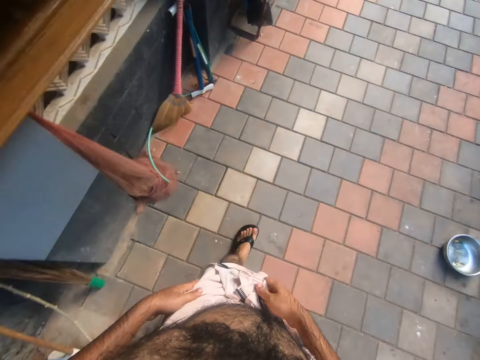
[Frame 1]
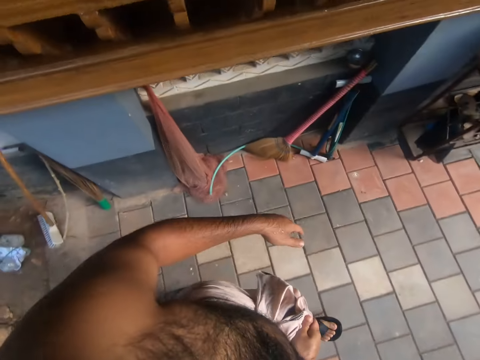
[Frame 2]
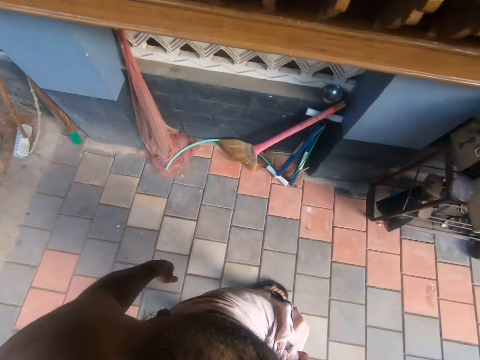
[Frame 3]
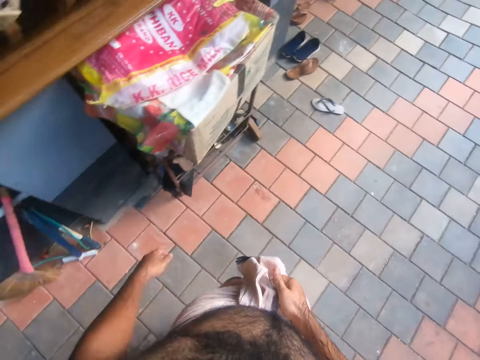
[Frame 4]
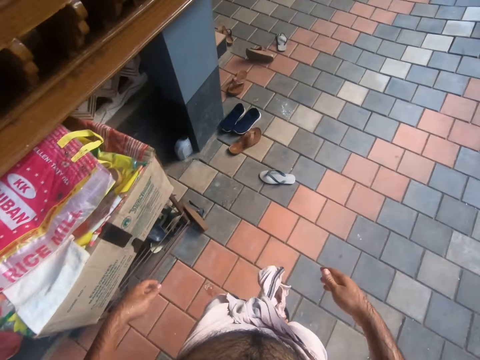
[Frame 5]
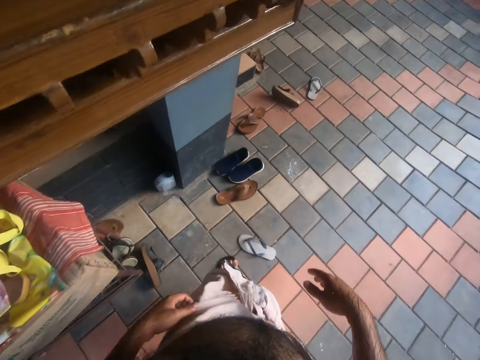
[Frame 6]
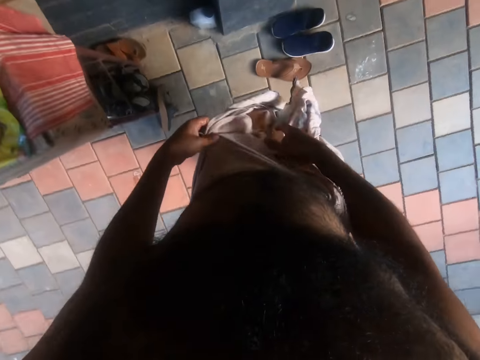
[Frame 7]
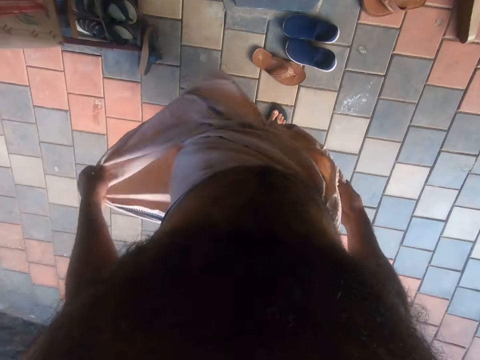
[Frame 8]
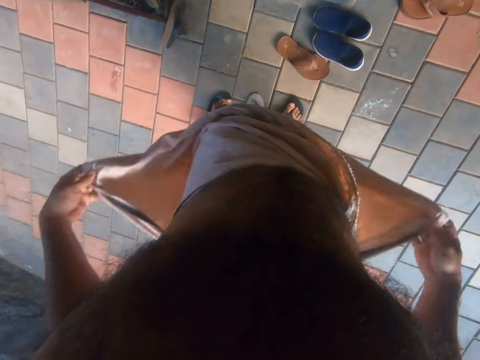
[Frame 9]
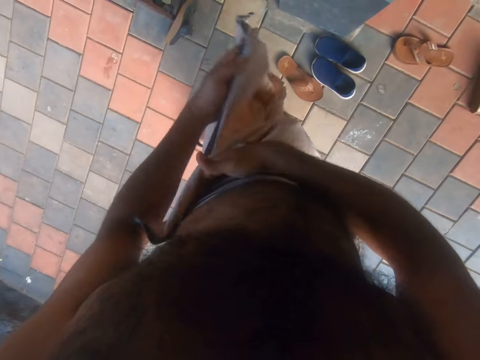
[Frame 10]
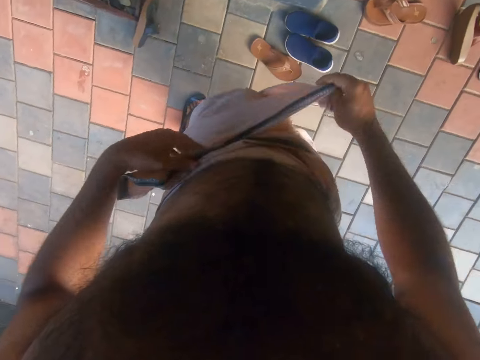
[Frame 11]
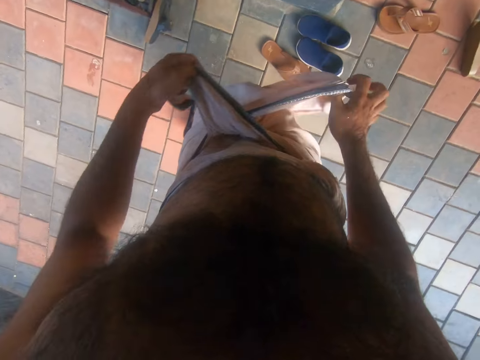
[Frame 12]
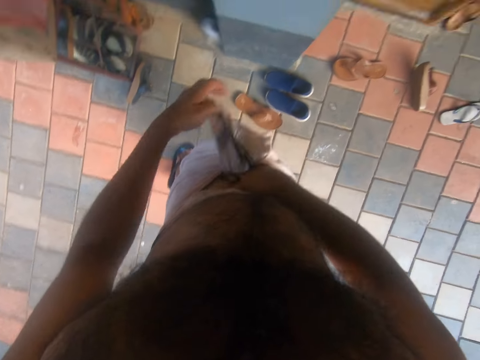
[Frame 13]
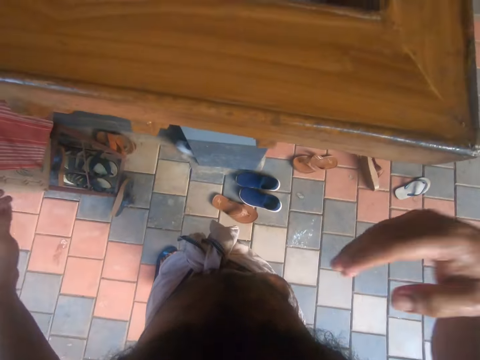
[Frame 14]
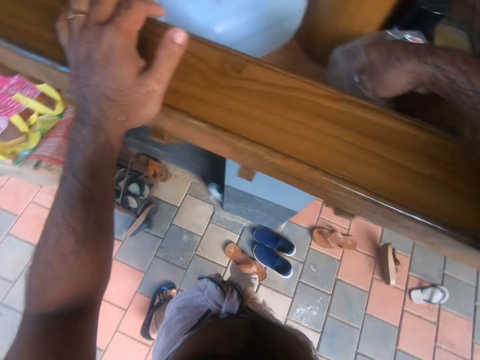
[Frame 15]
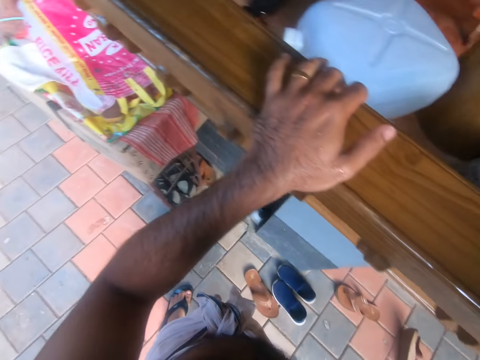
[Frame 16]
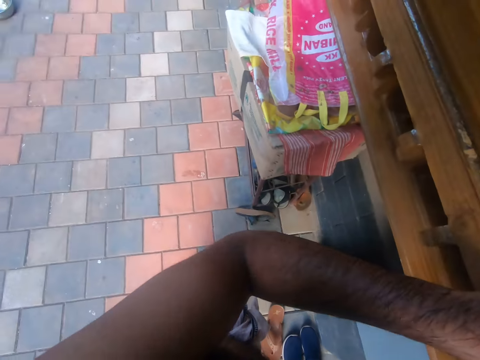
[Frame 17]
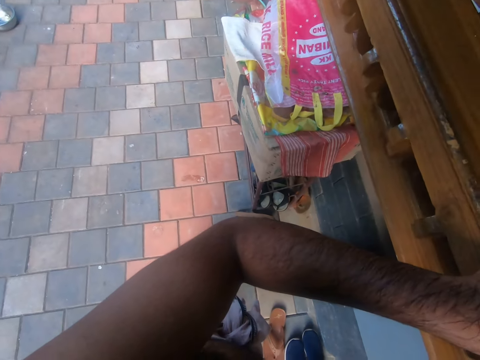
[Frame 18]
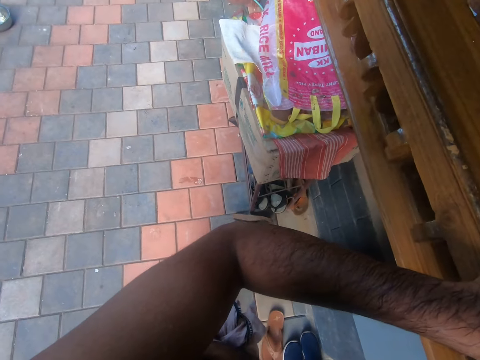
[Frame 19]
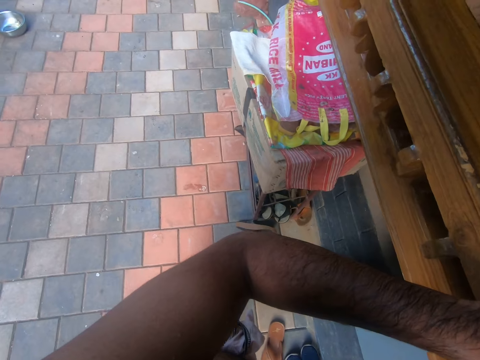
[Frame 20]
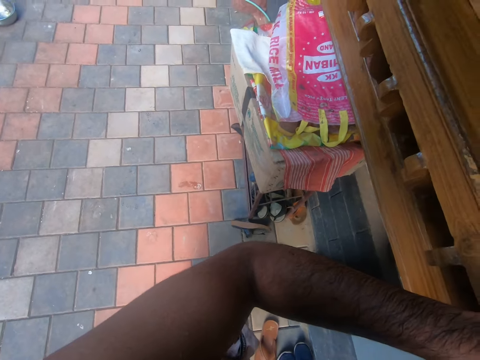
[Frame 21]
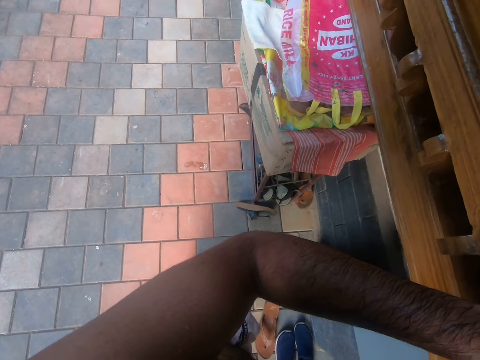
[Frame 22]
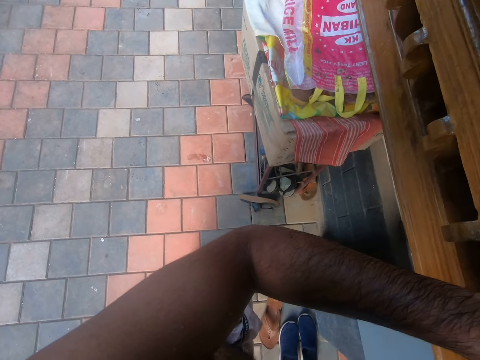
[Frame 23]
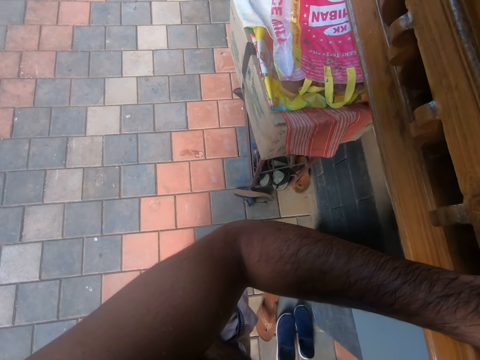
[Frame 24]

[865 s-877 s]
The camera wearer folds the cloth in his waist. He ties his cloth. He picks up something from the packet. He touches the polythene paper.

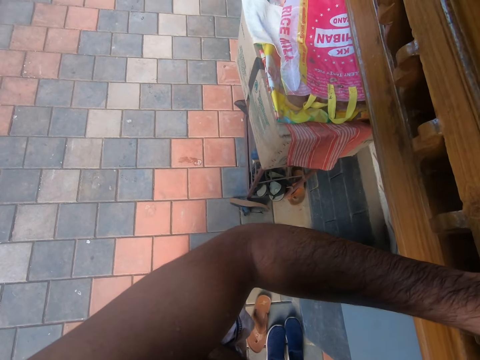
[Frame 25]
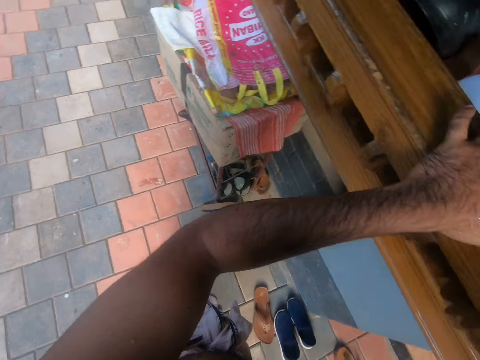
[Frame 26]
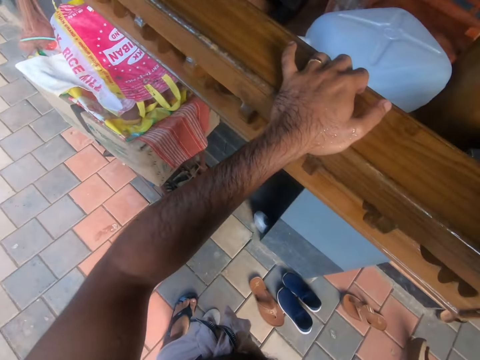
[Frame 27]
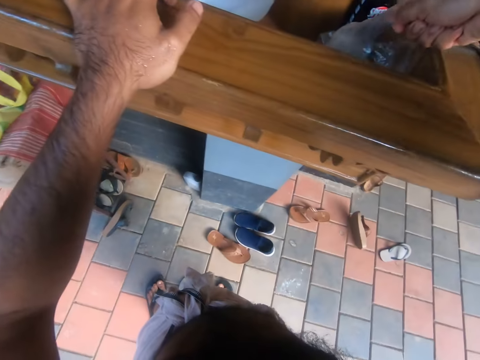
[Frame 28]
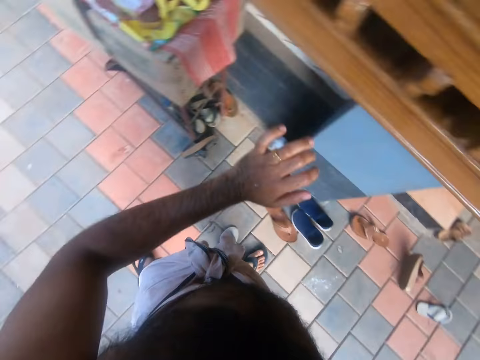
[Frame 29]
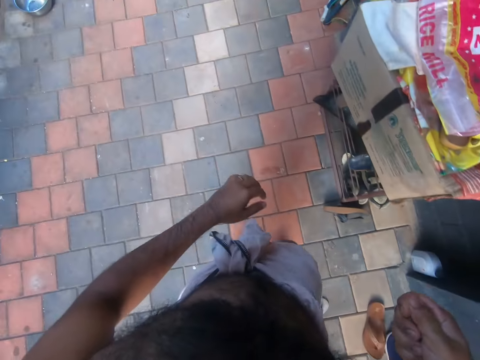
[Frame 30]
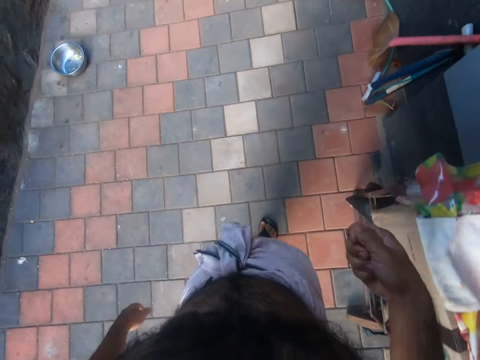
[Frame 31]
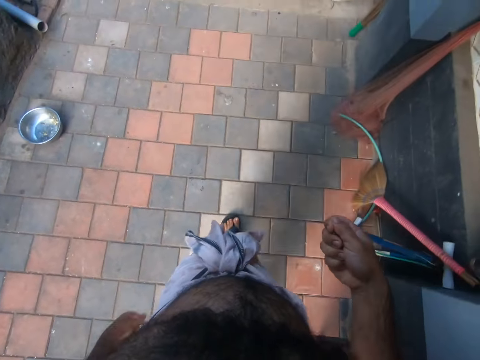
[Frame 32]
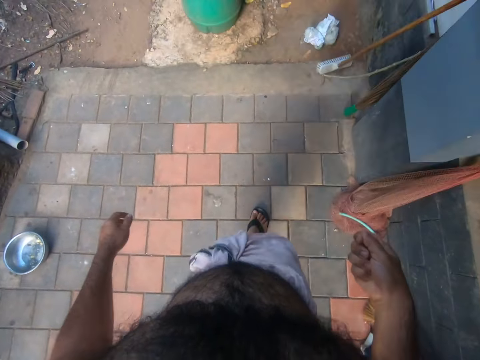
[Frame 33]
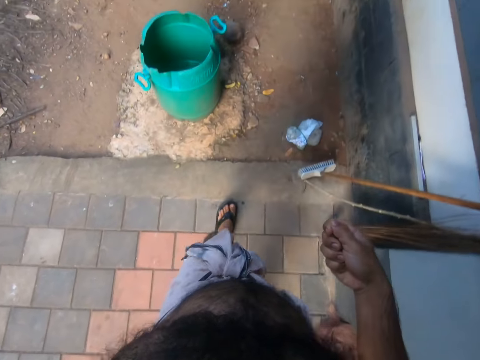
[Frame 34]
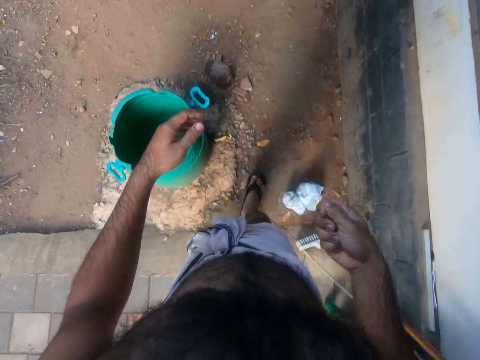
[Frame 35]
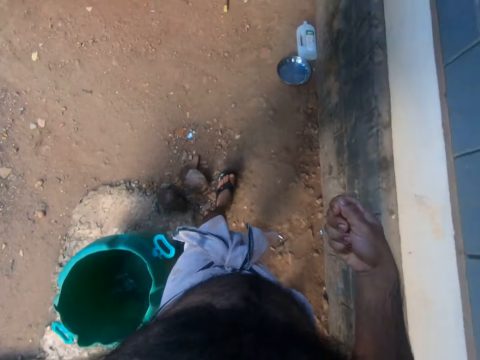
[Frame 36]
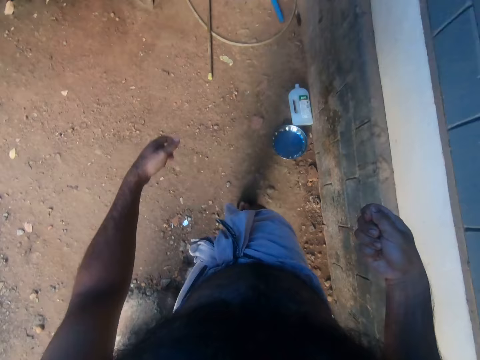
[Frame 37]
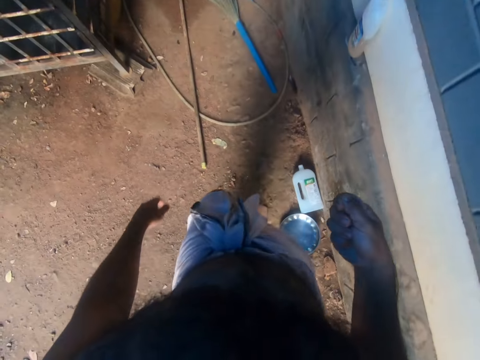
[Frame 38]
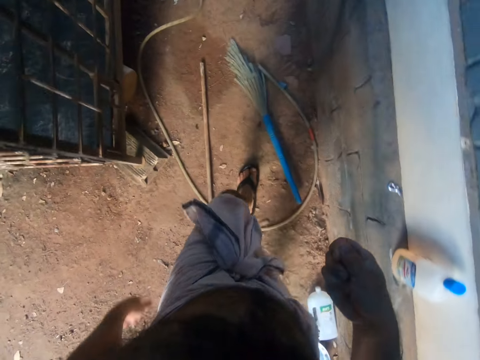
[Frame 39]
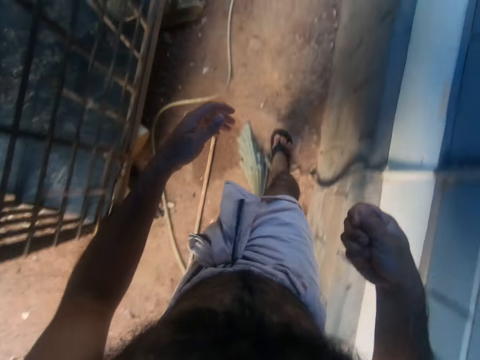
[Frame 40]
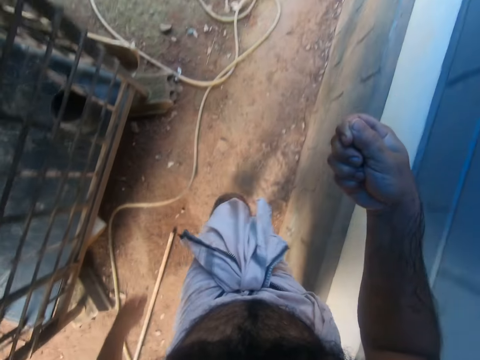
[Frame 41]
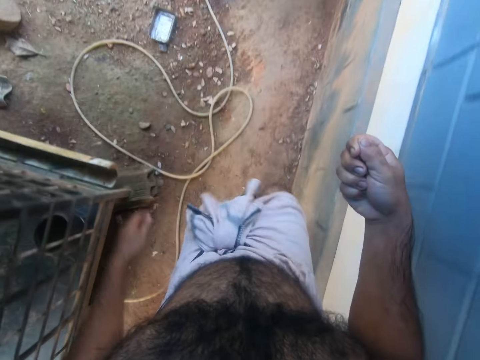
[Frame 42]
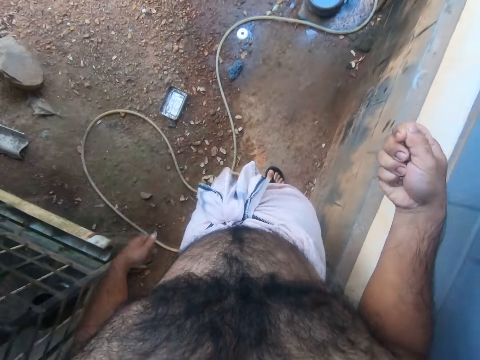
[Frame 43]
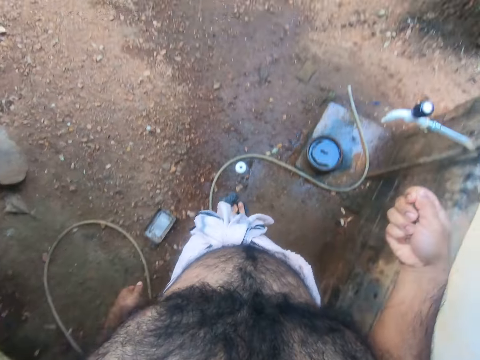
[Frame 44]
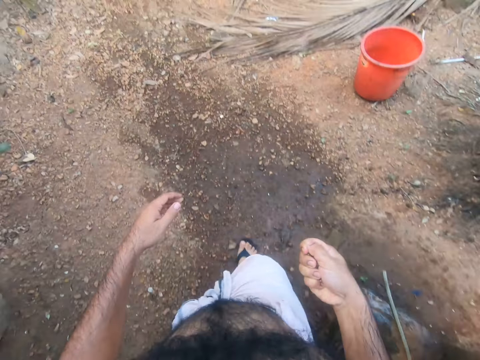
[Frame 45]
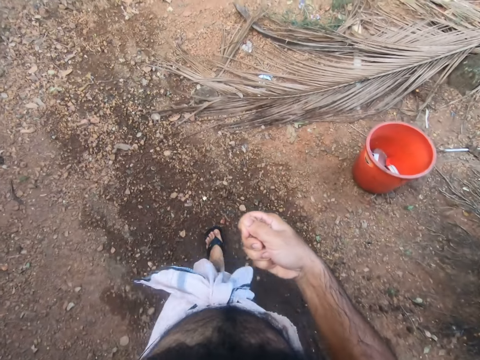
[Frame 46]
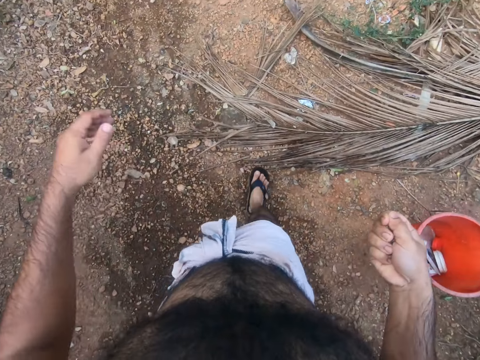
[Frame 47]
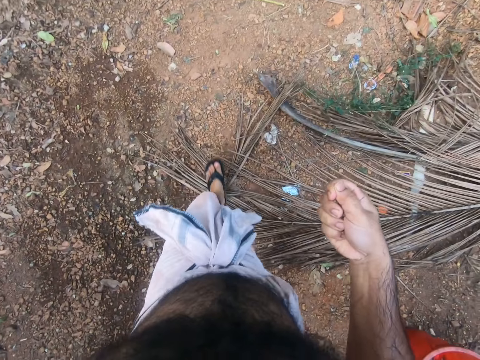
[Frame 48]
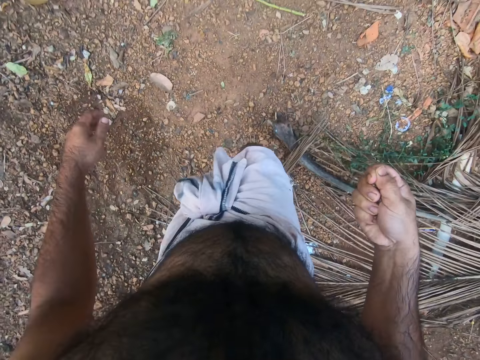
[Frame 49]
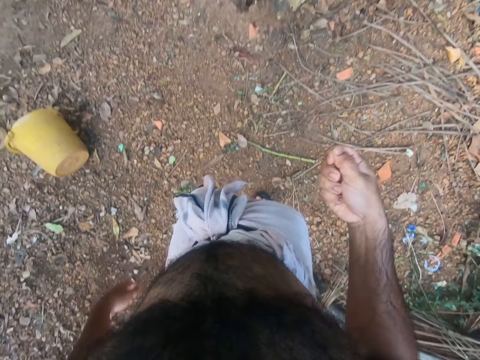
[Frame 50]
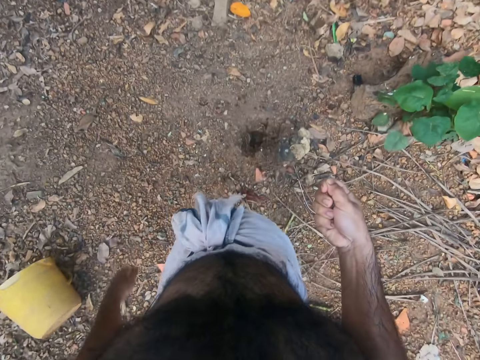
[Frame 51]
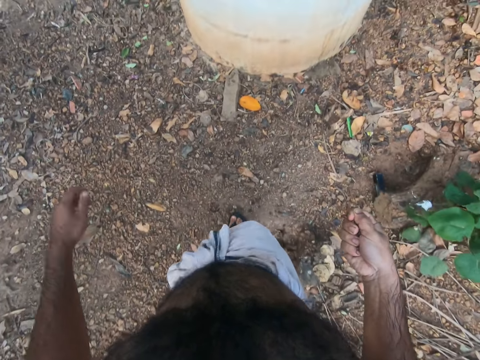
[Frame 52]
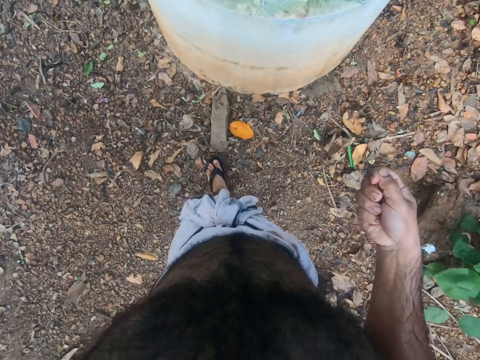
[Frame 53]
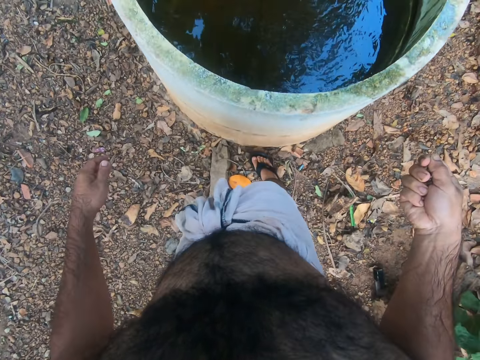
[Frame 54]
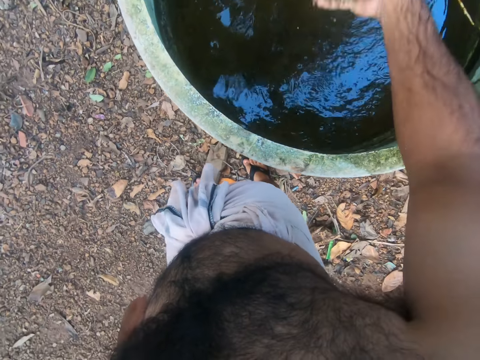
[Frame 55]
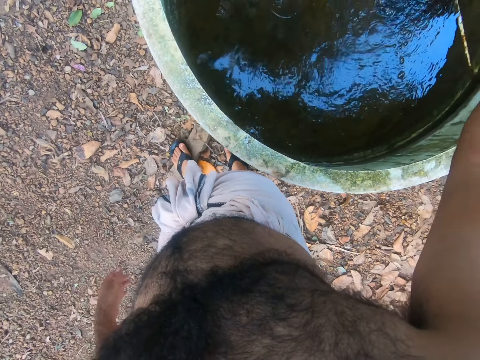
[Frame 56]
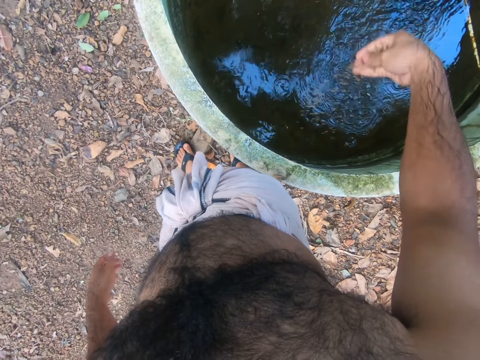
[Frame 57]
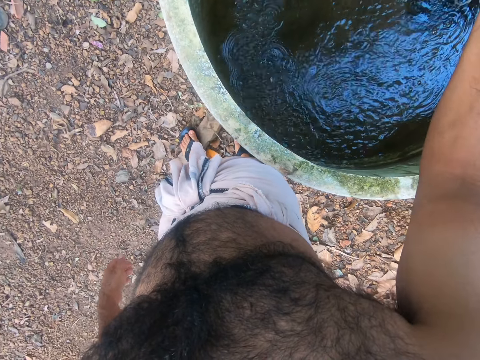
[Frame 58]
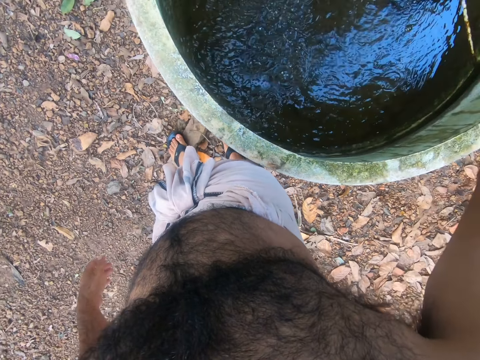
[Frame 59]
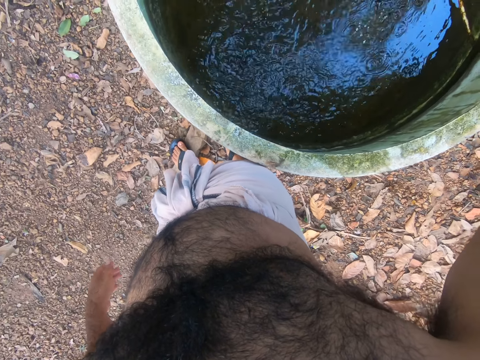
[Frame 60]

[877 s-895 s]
The camera wearer walks around the compound. They pour something inside the fish pond.
